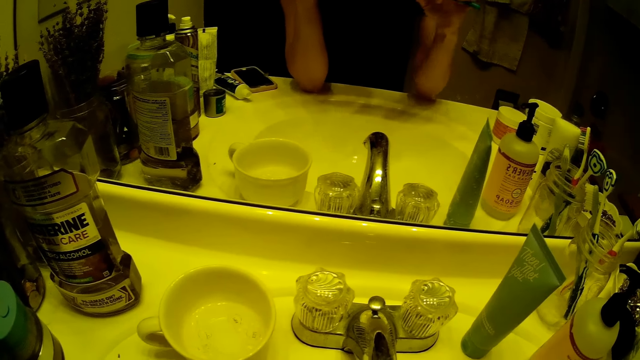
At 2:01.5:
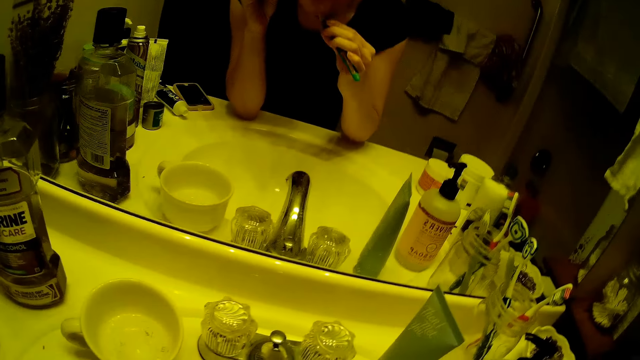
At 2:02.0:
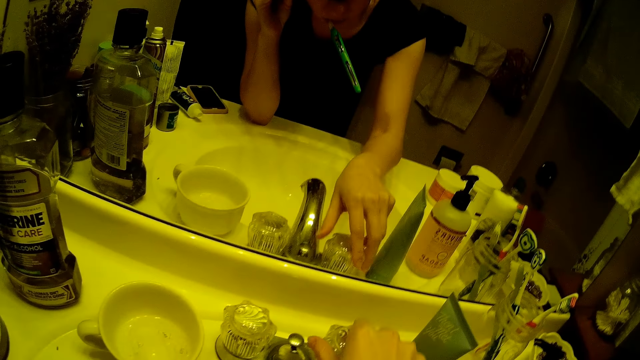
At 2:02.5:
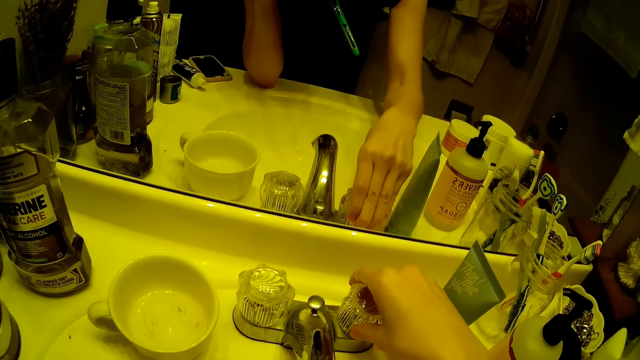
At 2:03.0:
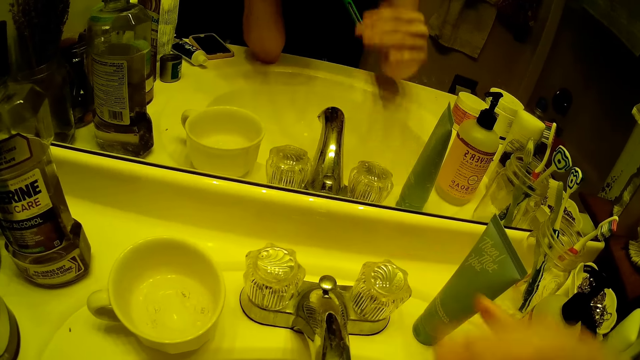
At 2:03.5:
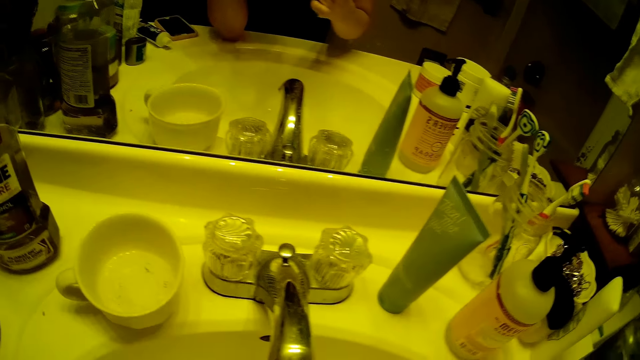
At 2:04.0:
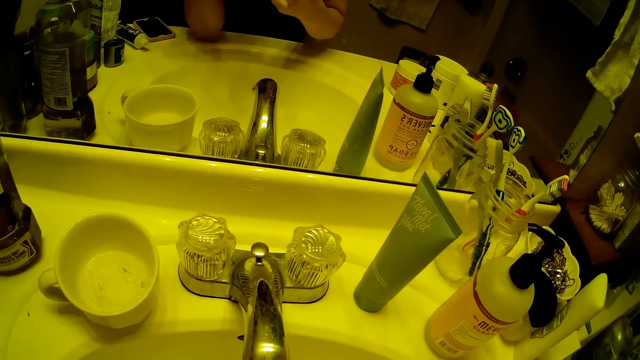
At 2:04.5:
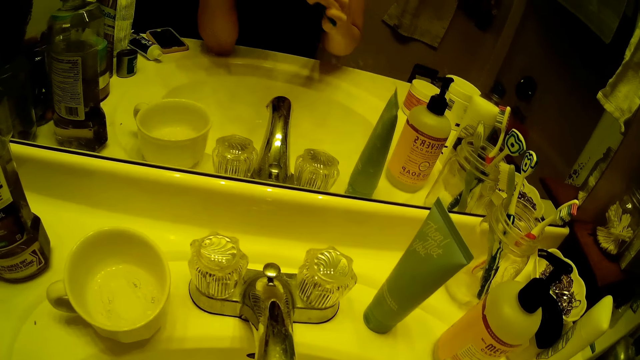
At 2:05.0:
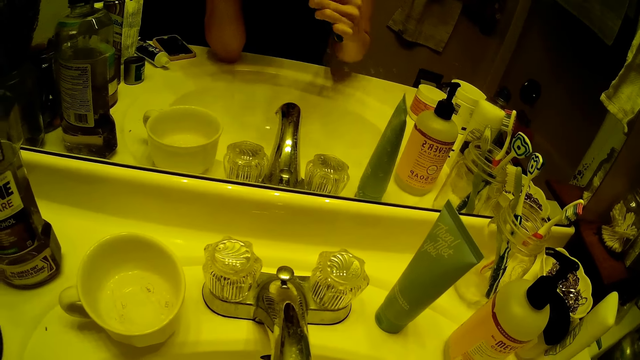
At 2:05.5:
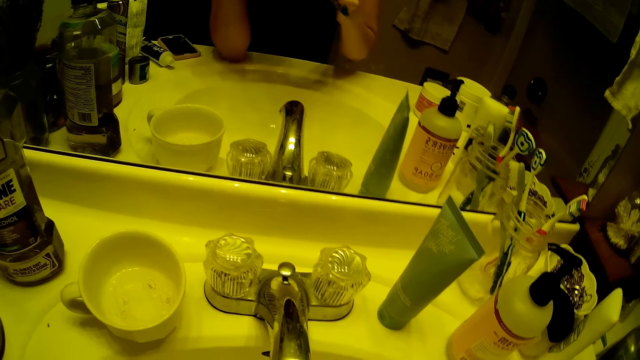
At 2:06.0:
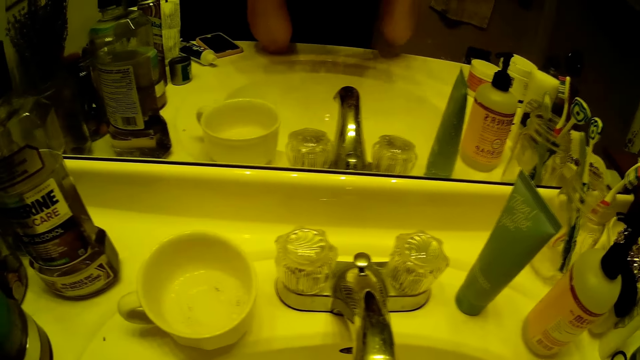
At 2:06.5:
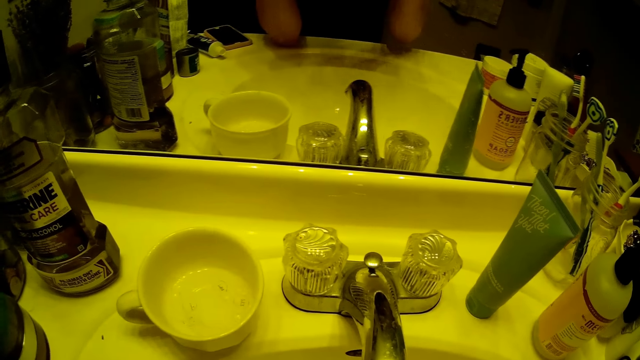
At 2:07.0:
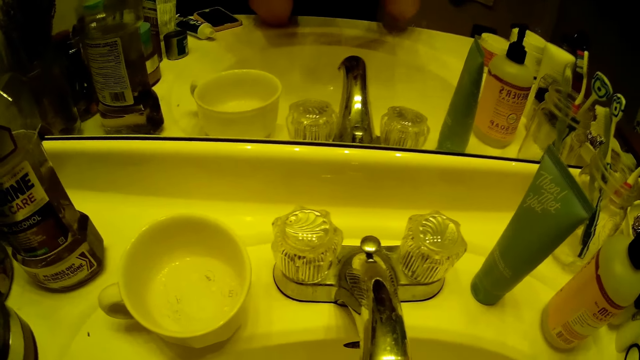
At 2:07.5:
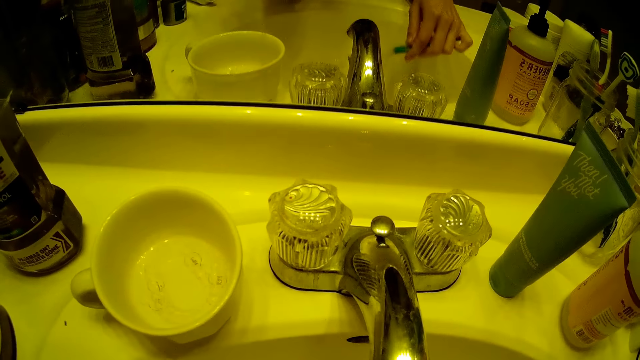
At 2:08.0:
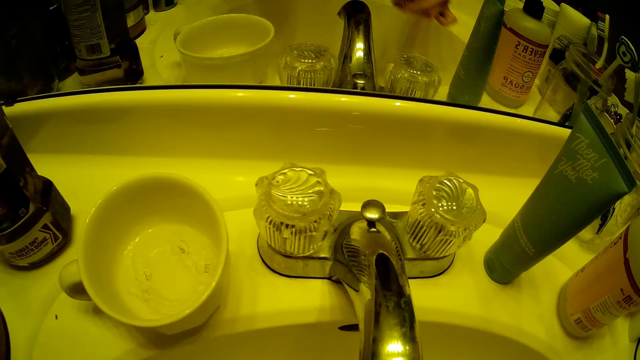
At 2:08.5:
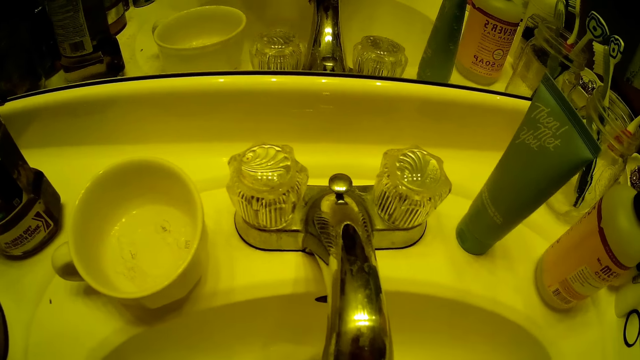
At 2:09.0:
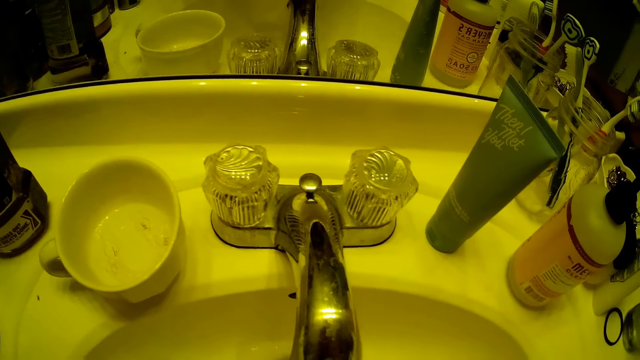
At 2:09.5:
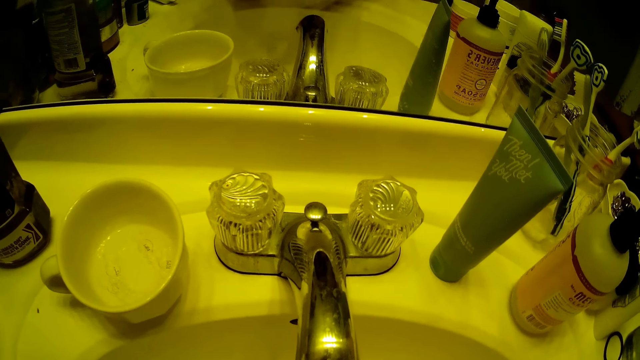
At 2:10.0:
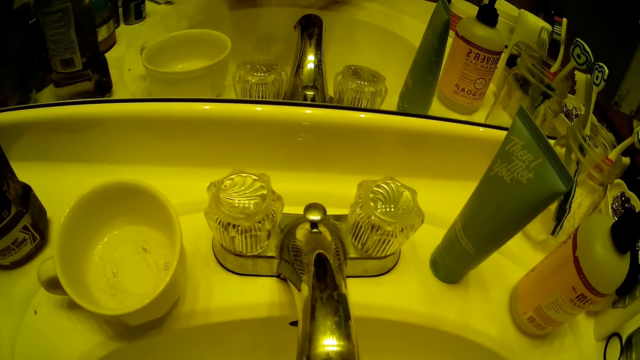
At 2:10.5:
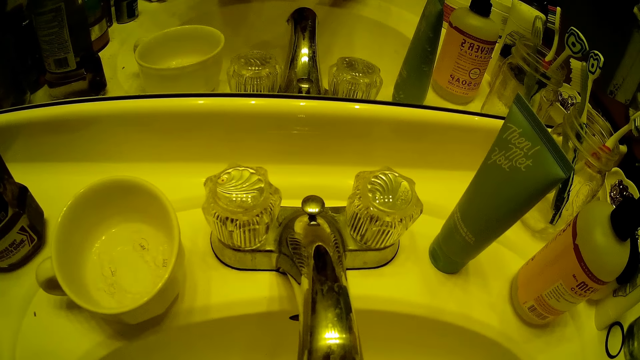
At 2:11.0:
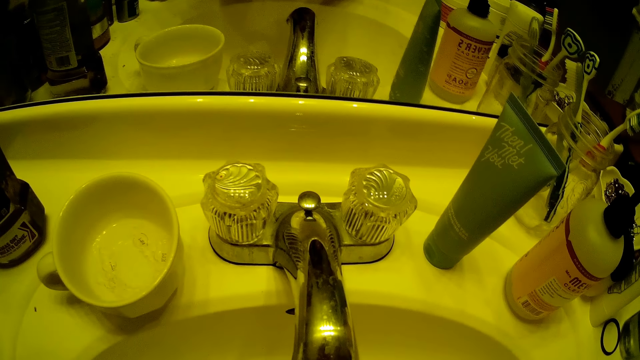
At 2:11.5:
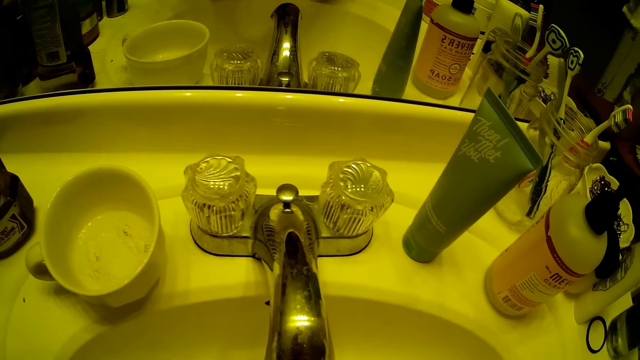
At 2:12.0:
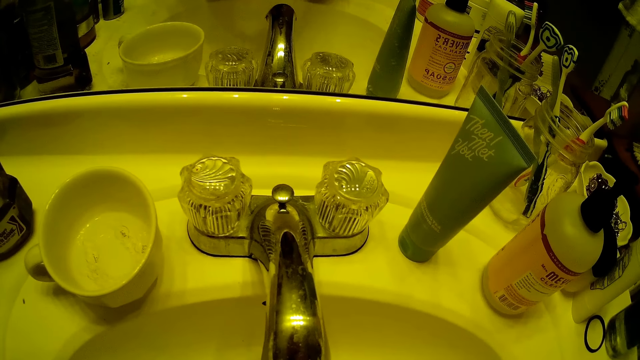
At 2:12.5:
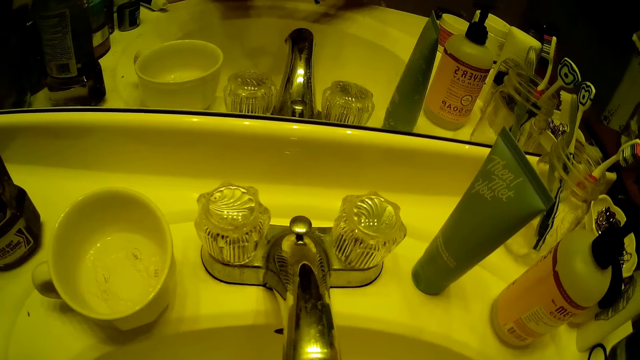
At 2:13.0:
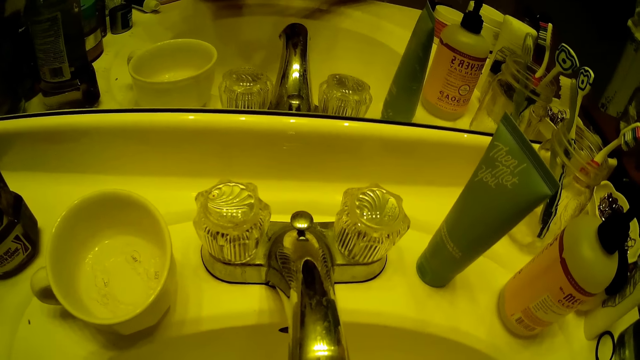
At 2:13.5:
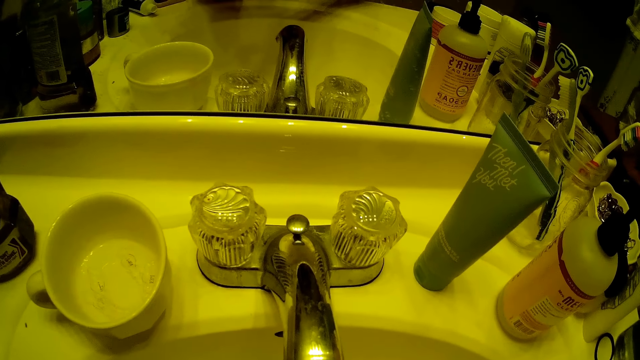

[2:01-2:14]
The camera wearer opens the right head of the bathroom sink faucet with her right hand. She rinses the toothbrush under the faucet with her right hand. She brushes her teeth.

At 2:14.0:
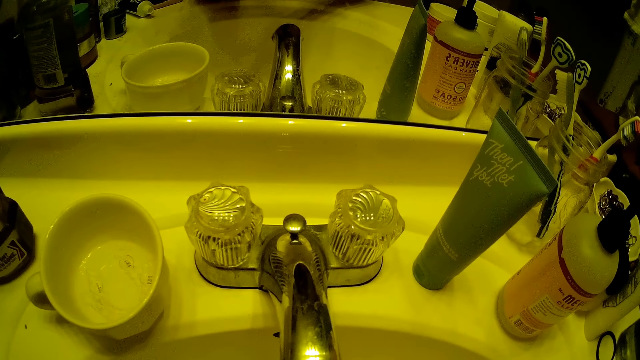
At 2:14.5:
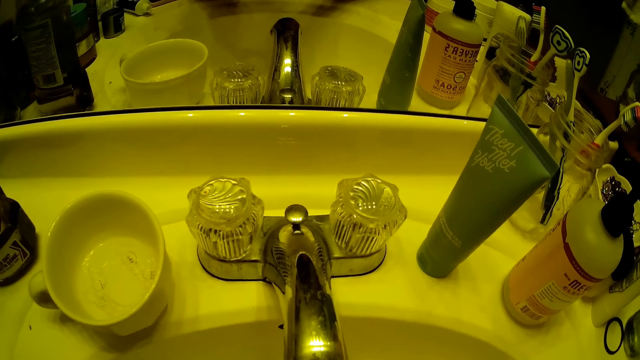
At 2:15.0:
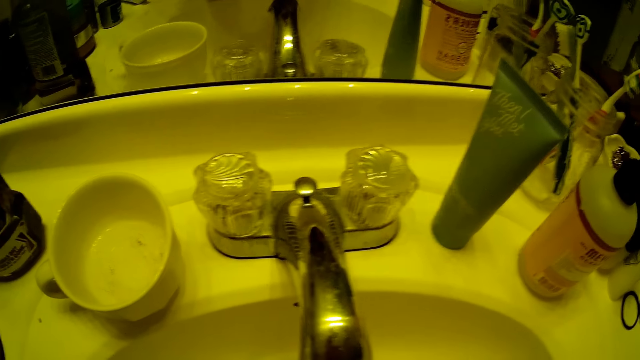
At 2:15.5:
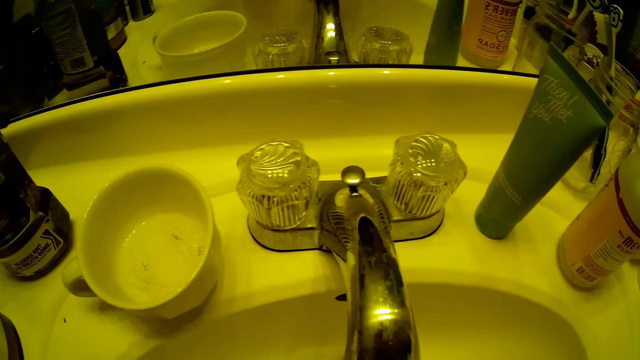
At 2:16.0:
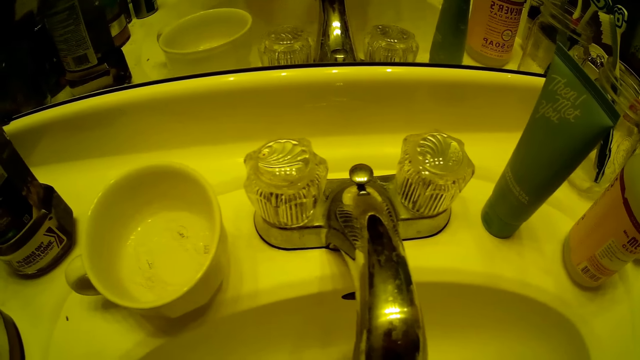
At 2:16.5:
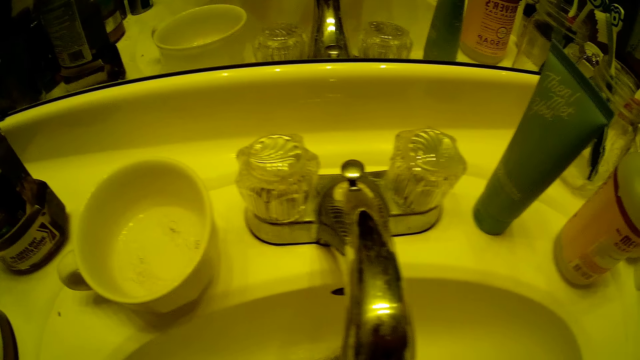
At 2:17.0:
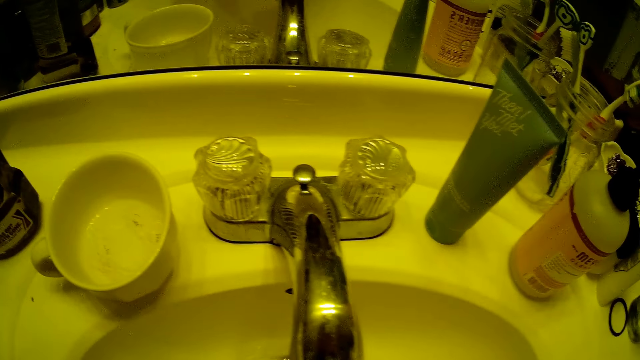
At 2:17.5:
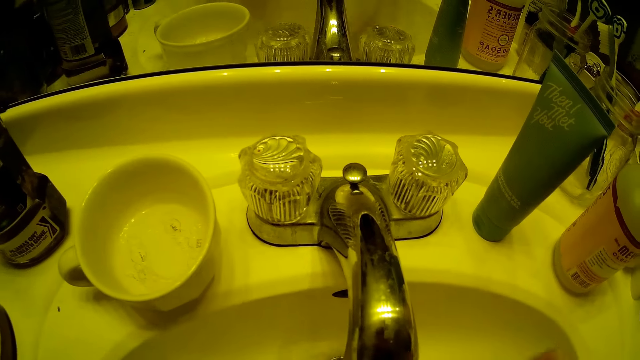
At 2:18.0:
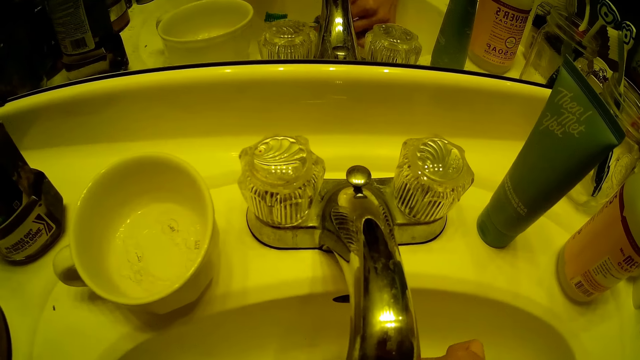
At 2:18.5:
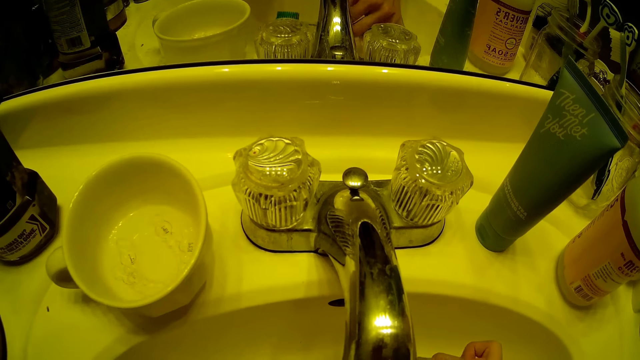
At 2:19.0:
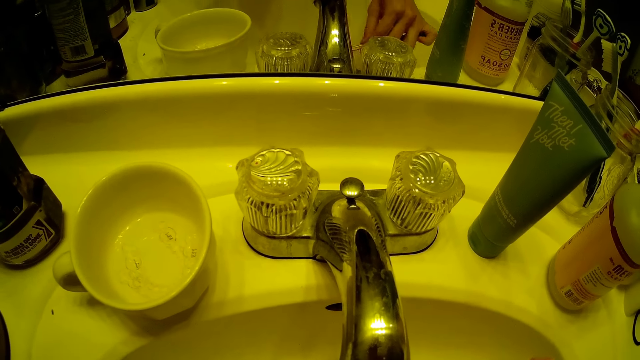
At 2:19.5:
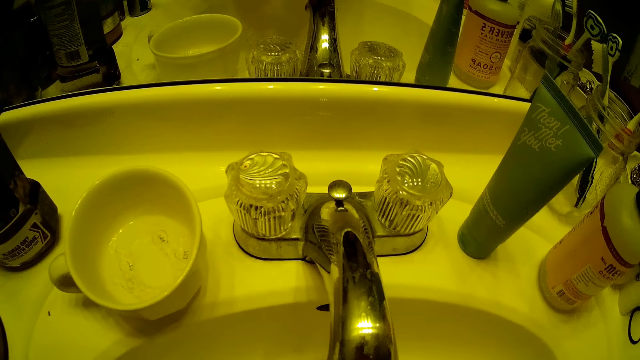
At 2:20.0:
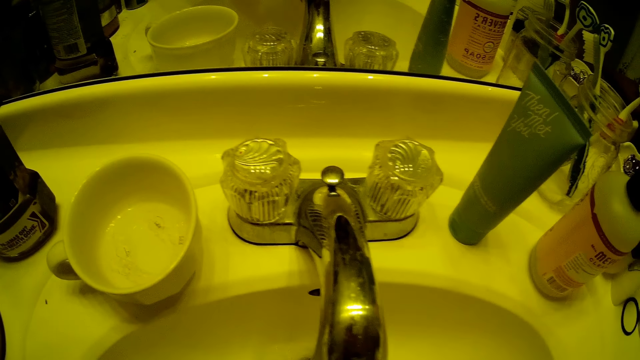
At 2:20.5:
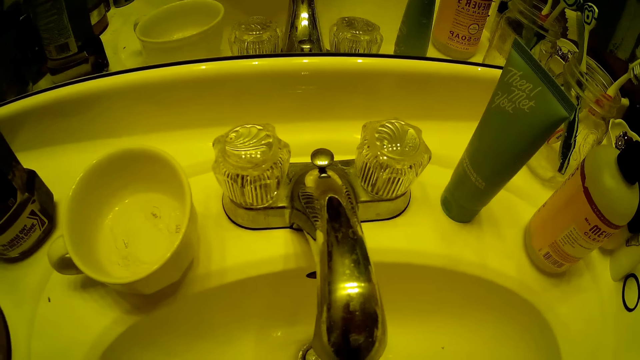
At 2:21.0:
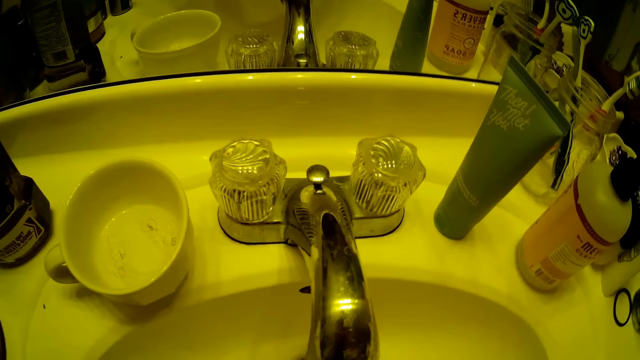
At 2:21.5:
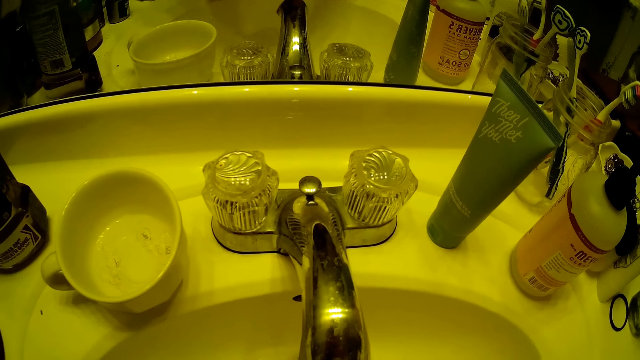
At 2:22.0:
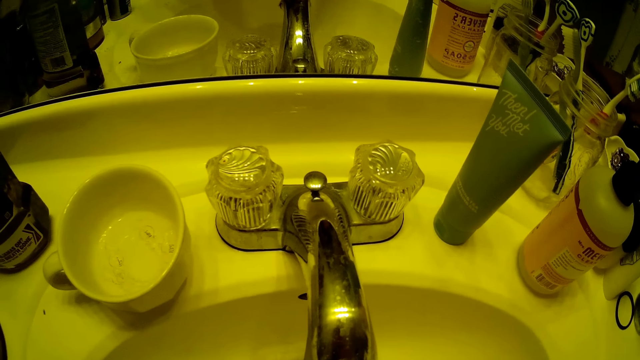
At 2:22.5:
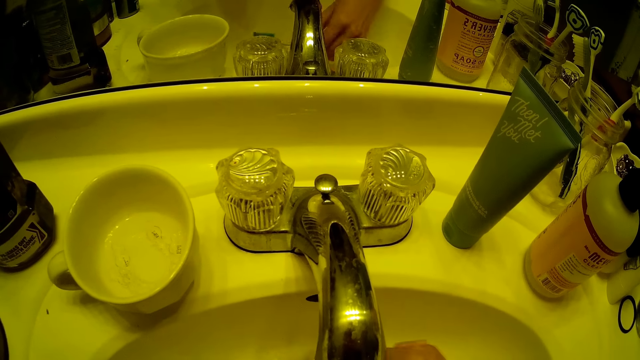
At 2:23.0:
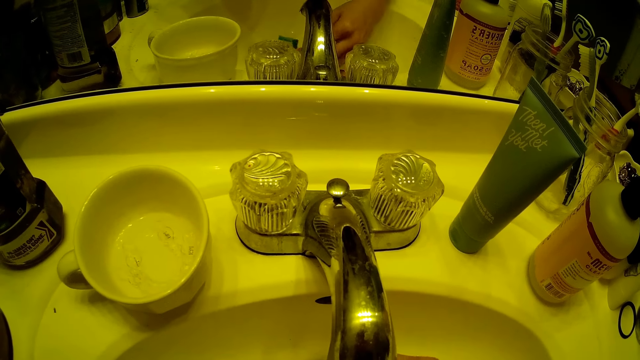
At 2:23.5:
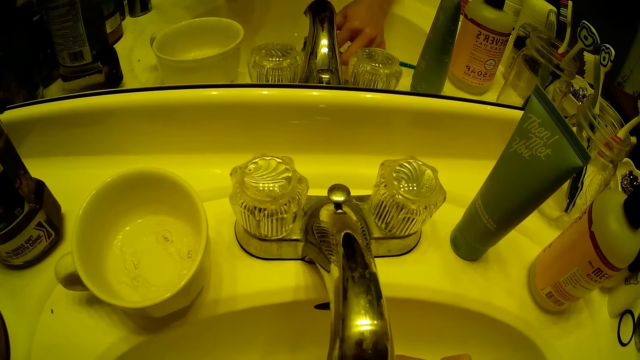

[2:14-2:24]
The camera wearer rinses the toothbrush under the faucet with her right hand. She rinses the toothbrush again.
